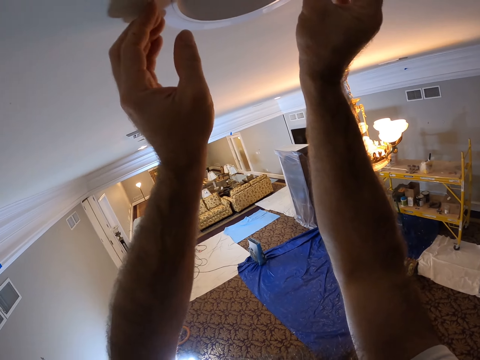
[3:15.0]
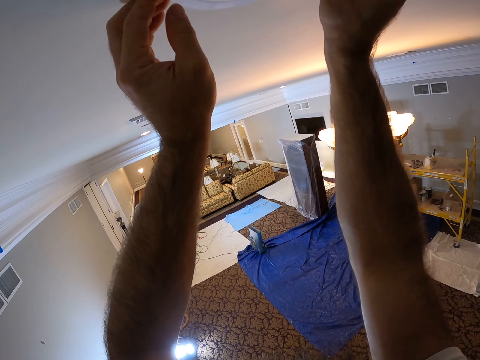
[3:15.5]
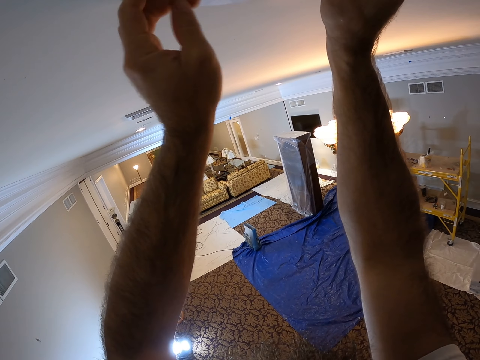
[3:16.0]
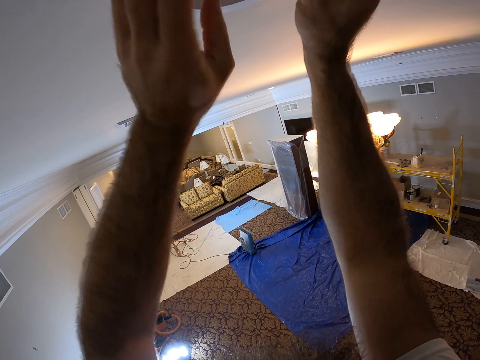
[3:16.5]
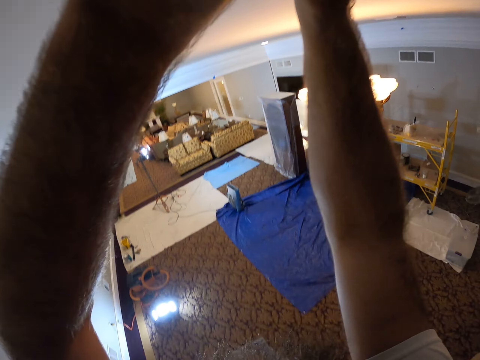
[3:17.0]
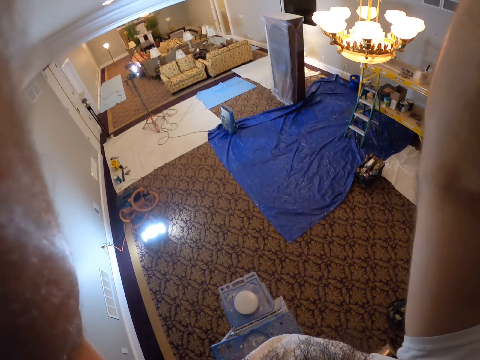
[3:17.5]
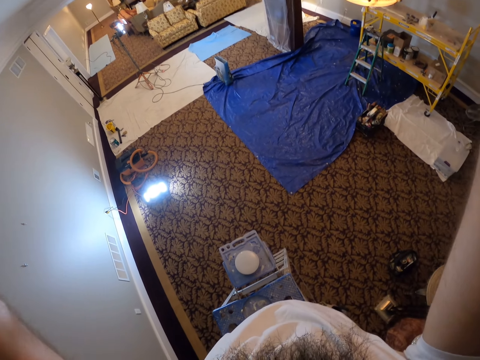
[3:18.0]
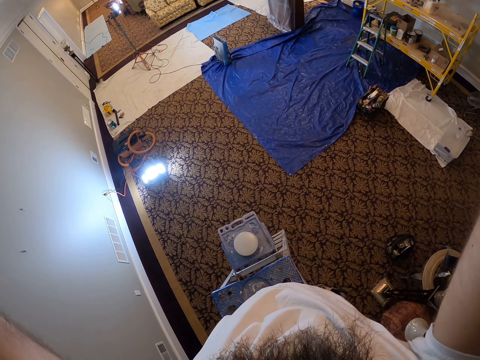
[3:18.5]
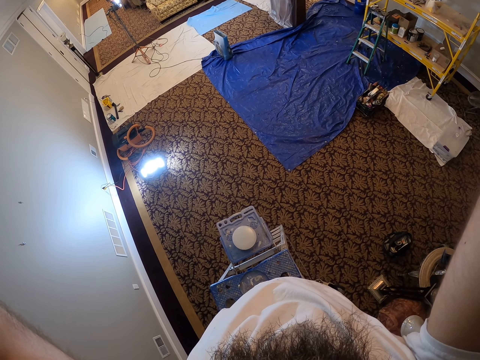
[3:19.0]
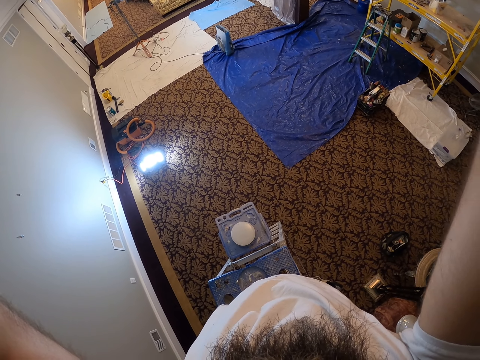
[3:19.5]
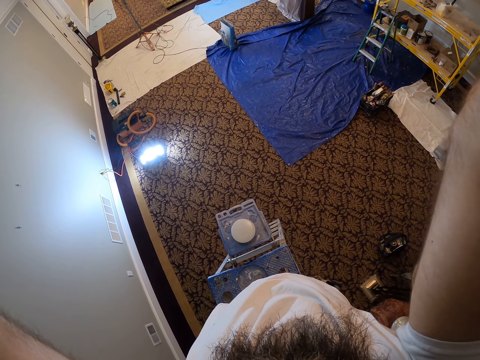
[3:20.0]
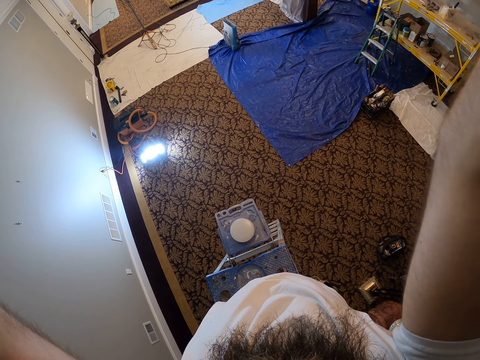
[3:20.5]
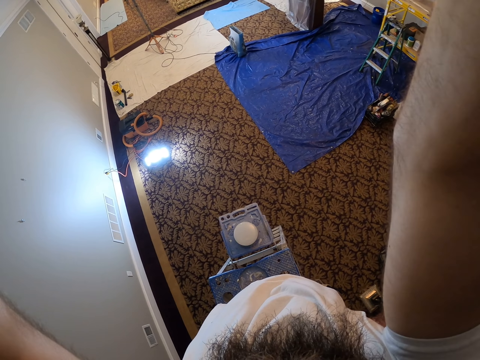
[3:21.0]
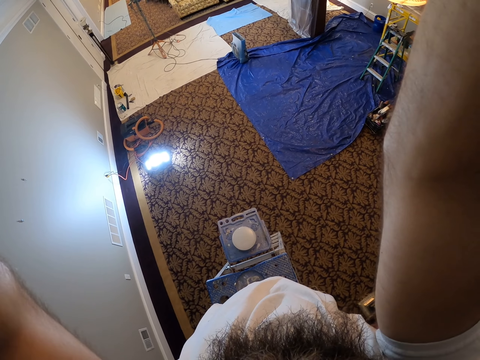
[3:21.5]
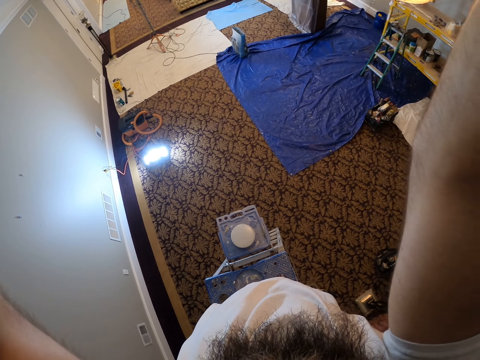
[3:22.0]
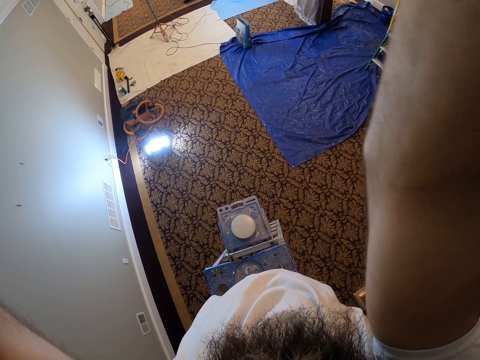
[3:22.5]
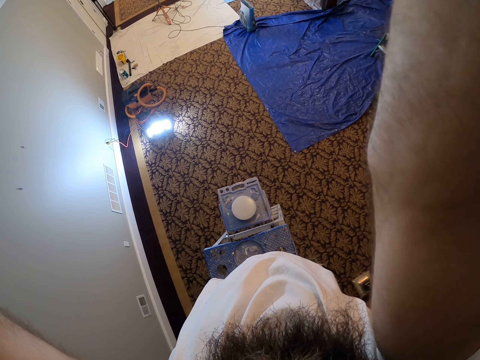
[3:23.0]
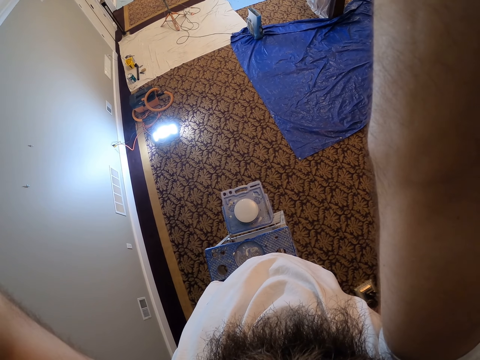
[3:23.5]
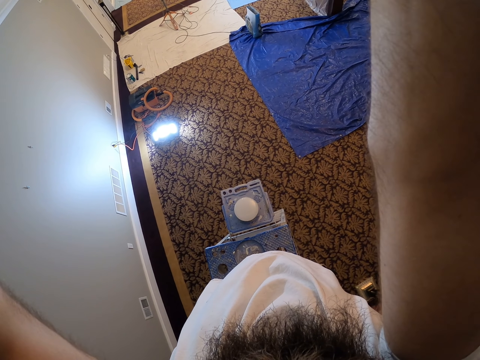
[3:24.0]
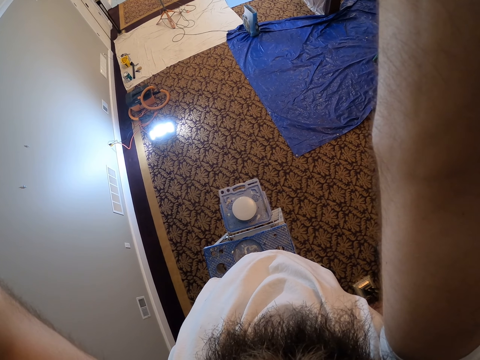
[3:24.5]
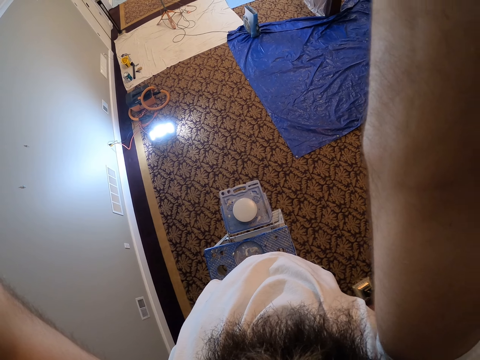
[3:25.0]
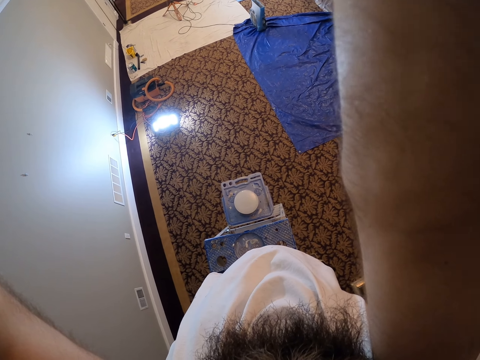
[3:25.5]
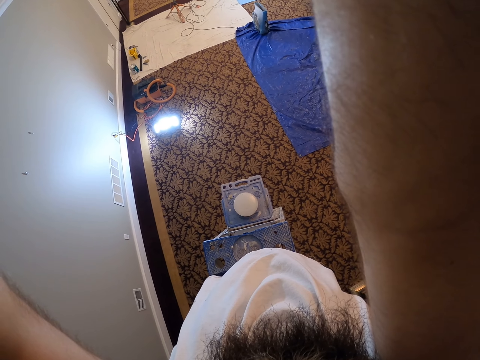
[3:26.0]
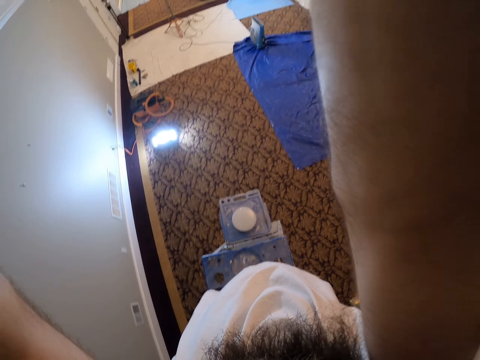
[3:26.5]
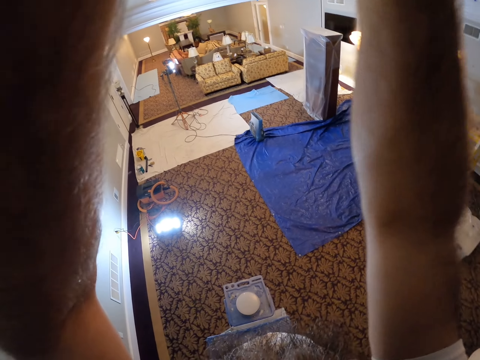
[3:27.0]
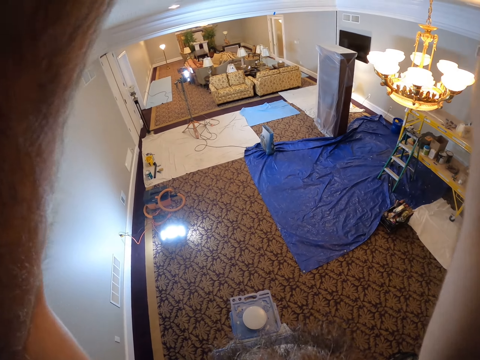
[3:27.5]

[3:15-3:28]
The camera wearer touches the bulb holder. They remove the lamp holder from the ceiling with both hands. They look down. They fix electricity.

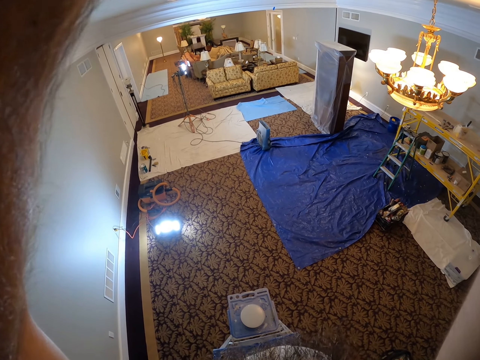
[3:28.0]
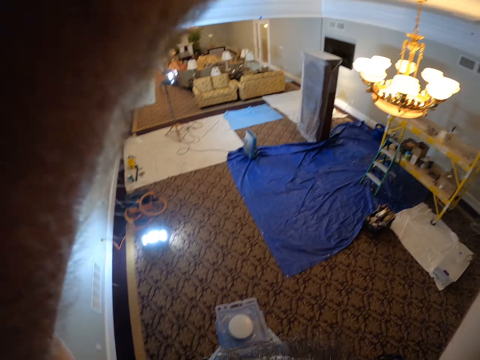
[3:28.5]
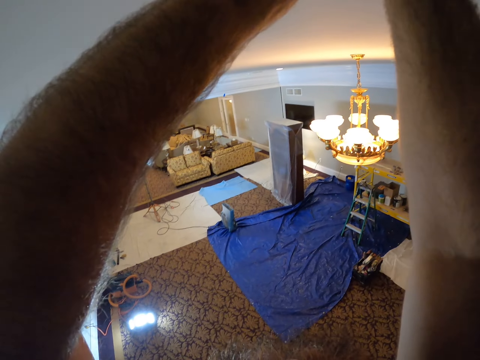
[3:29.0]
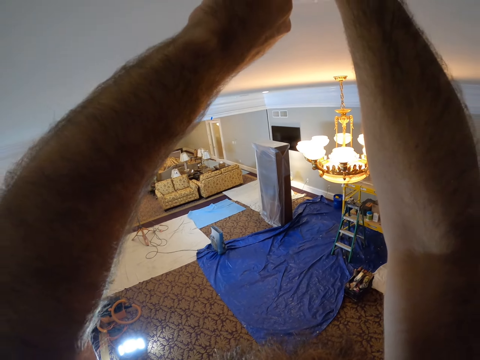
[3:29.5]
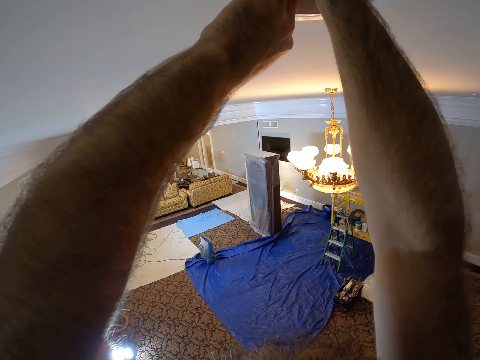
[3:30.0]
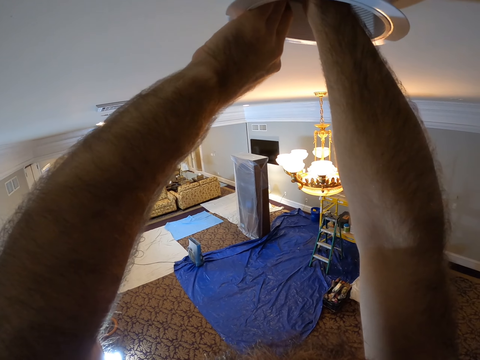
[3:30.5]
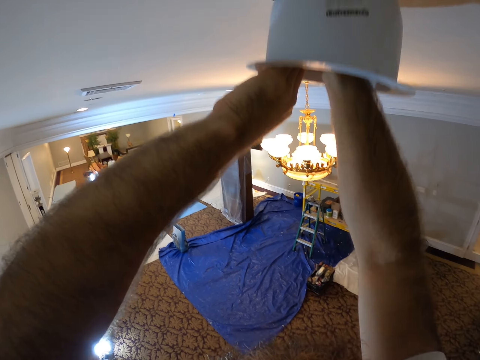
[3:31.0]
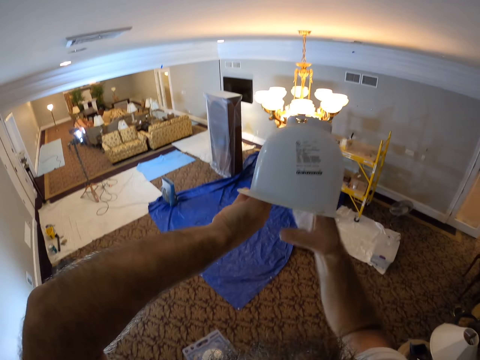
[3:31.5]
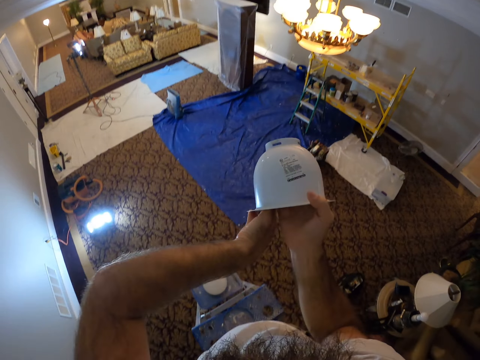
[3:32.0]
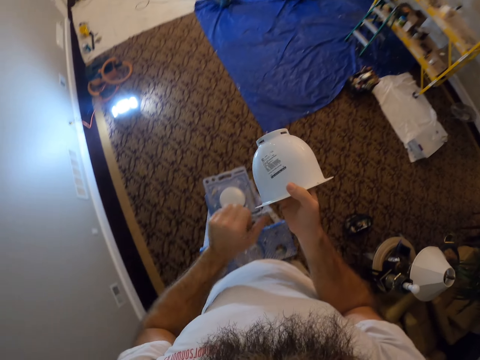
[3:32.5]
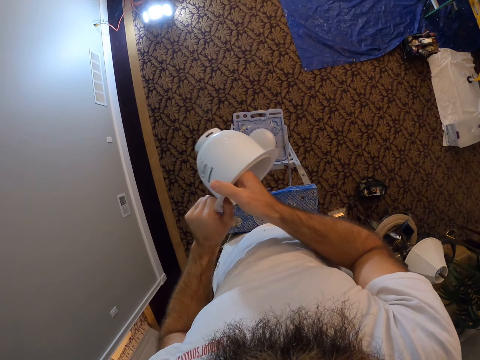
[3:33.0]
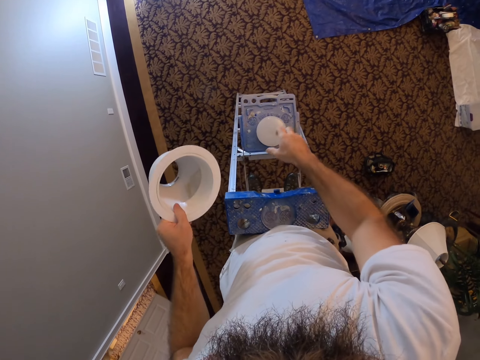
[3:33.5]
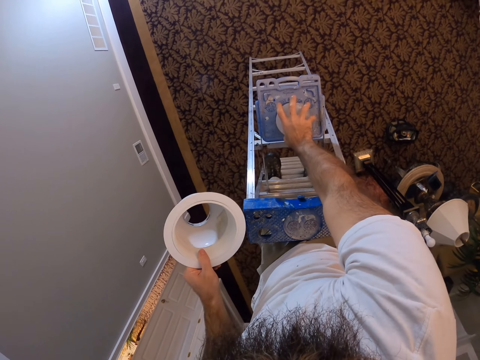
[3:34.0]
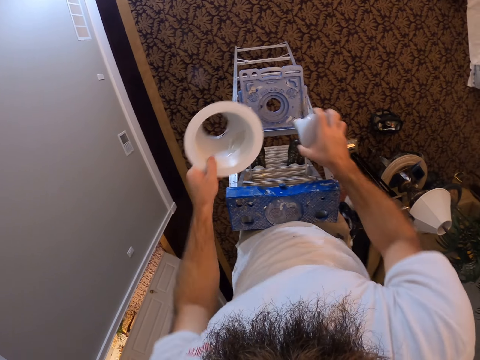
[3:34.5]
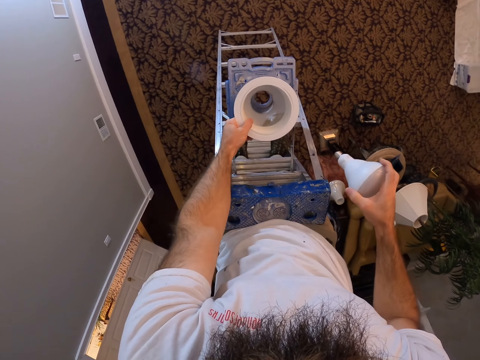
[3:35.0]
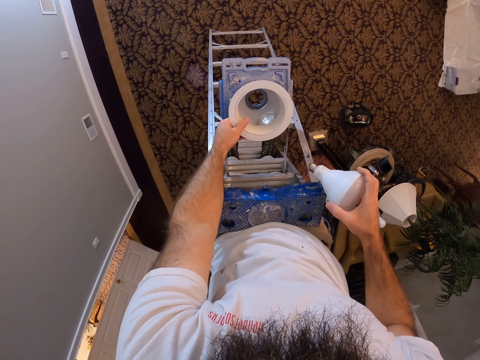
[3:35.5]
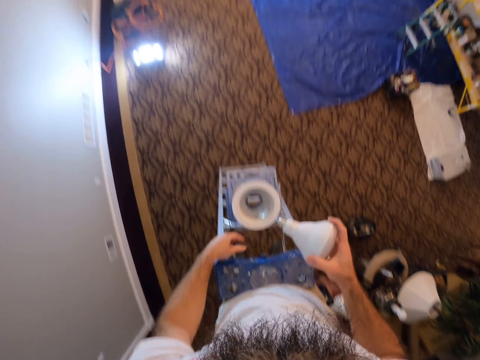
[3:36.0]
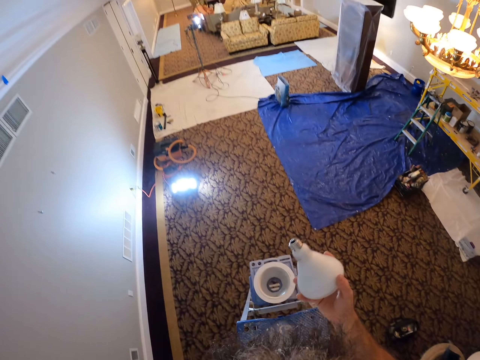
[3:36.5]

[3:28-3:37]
The camera wearer holds the bulb holder. He picks up the bulb from the ladder with his right hand. He drops the lamp holder on the ladder with his left hand.

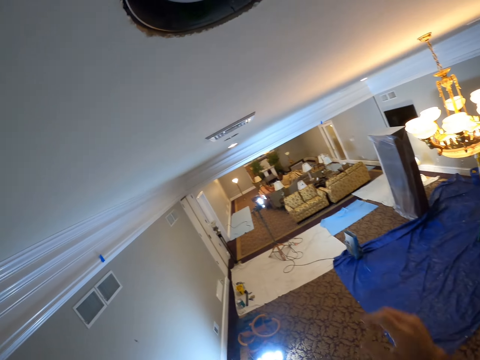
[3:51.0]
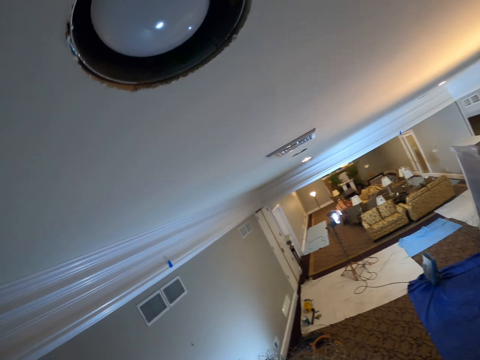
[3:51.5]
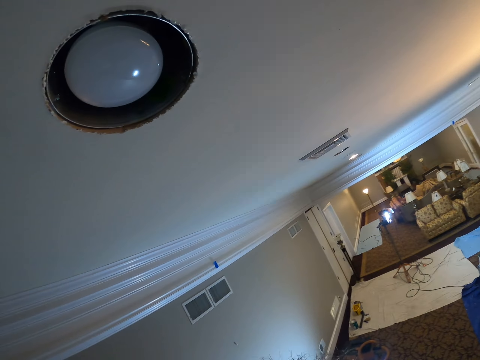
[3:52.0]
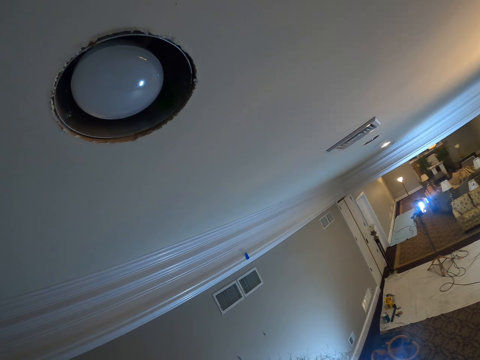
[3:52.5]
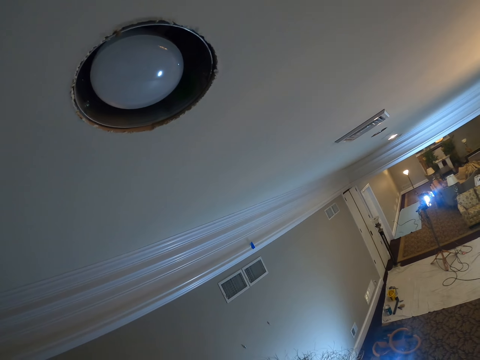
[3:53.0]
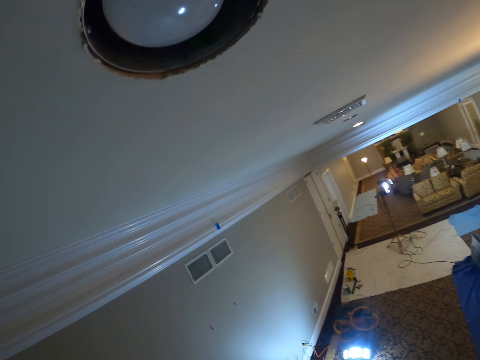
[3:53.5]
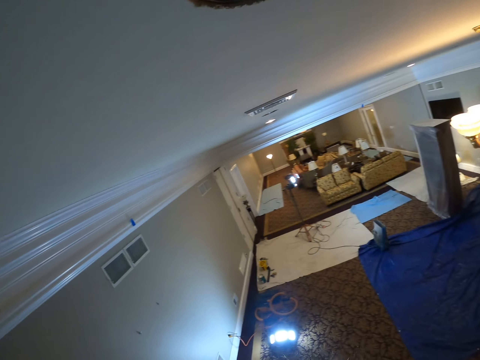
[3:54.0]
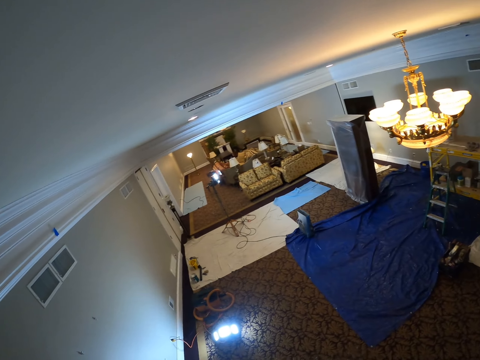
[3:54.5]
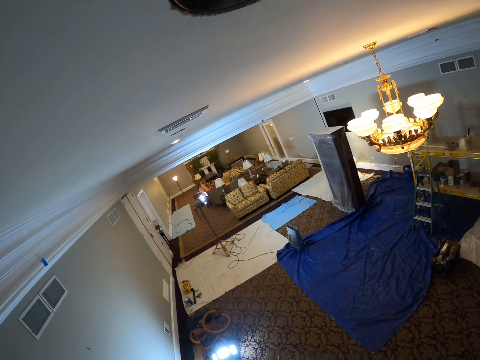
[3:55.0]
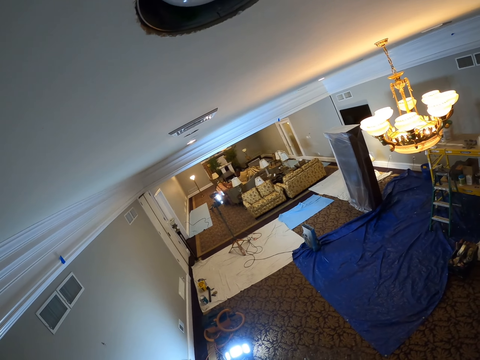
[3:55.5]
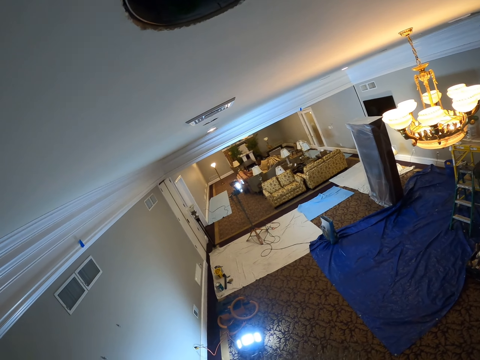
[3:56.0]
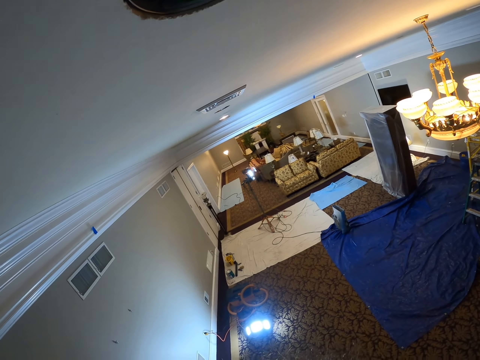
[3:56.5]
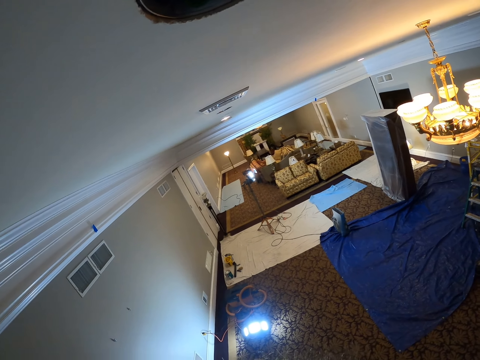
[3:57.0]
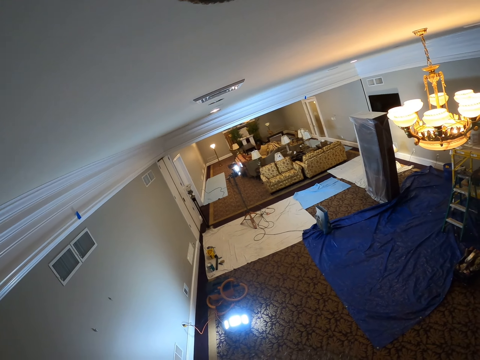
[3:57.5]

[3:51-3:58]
The camera wearer looks at the bulb. They look around the house.
